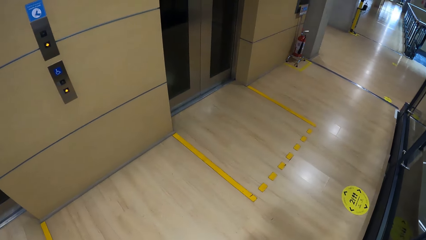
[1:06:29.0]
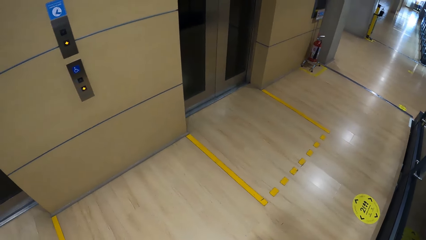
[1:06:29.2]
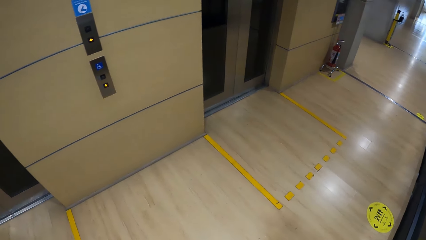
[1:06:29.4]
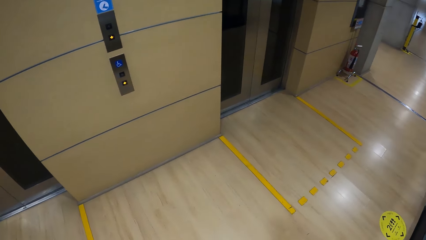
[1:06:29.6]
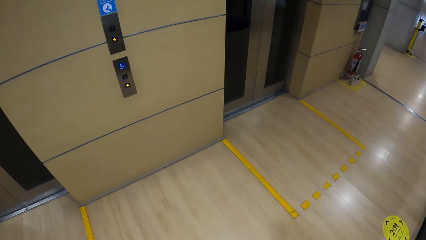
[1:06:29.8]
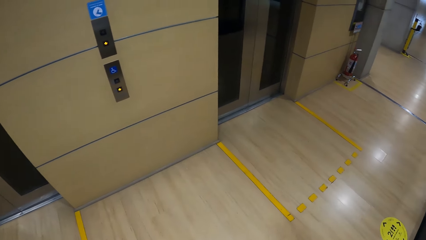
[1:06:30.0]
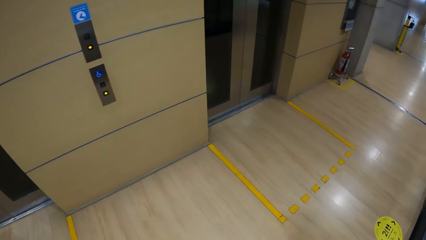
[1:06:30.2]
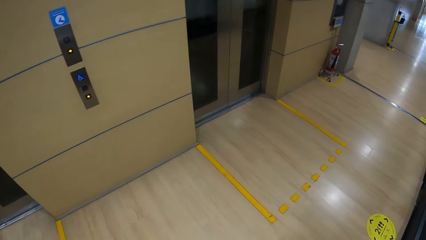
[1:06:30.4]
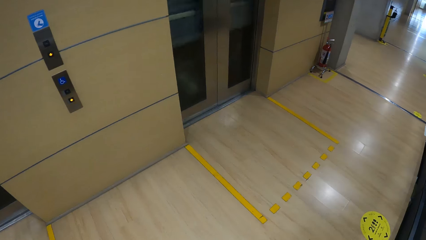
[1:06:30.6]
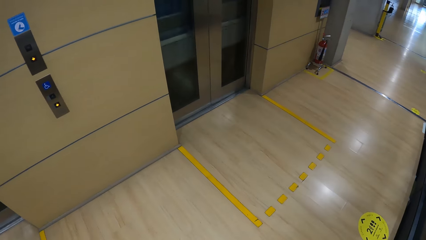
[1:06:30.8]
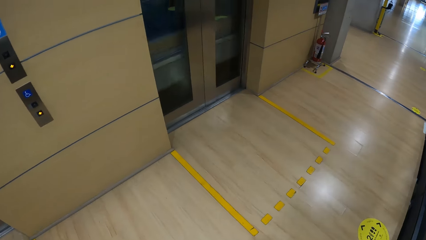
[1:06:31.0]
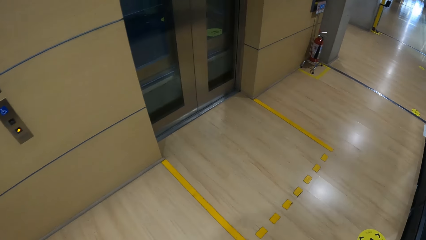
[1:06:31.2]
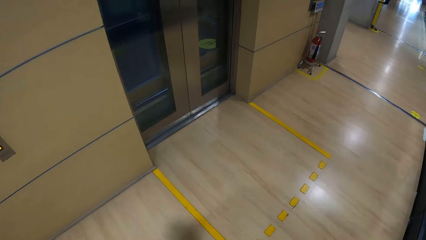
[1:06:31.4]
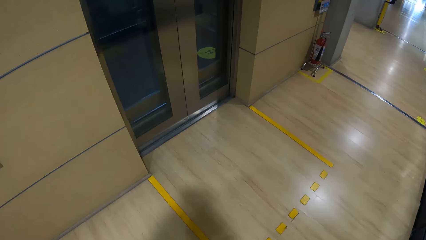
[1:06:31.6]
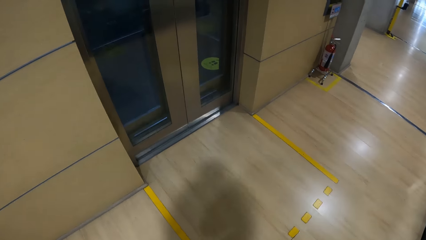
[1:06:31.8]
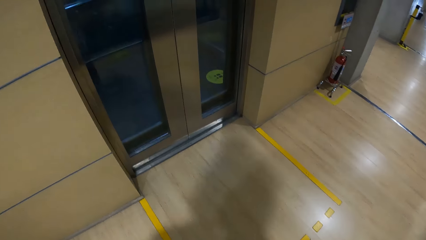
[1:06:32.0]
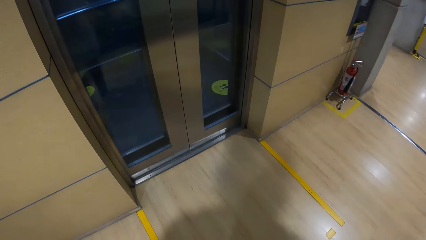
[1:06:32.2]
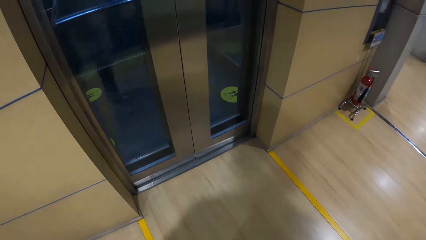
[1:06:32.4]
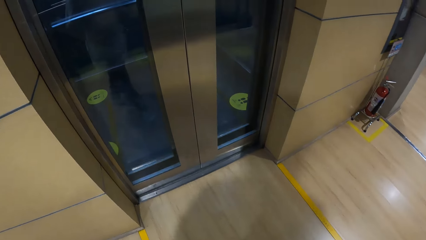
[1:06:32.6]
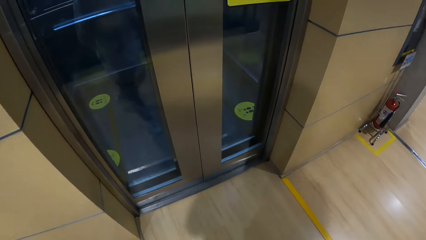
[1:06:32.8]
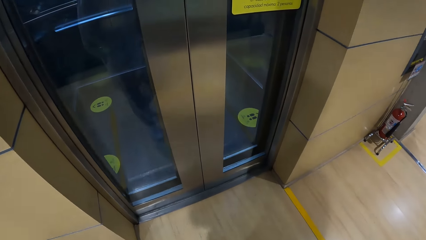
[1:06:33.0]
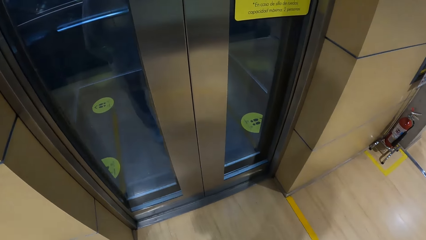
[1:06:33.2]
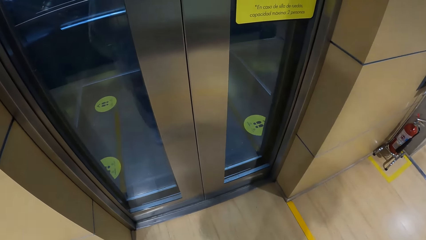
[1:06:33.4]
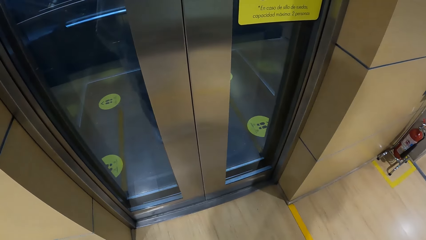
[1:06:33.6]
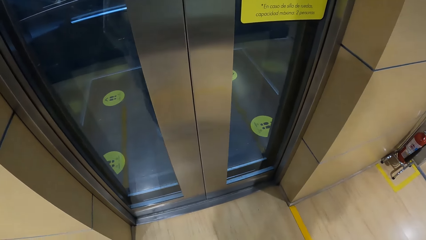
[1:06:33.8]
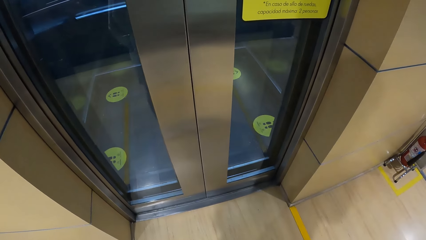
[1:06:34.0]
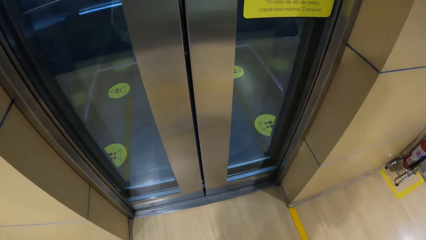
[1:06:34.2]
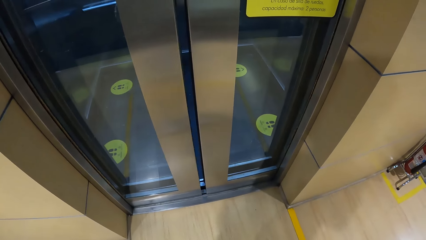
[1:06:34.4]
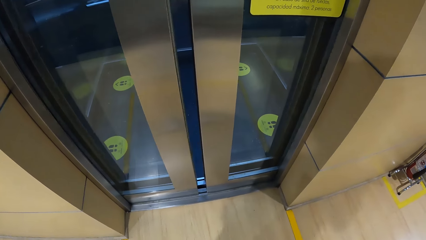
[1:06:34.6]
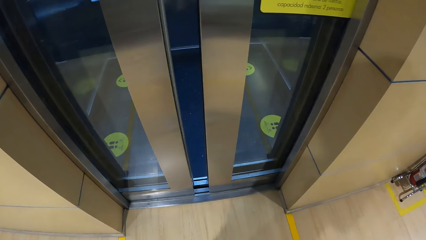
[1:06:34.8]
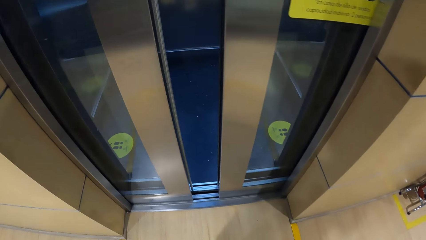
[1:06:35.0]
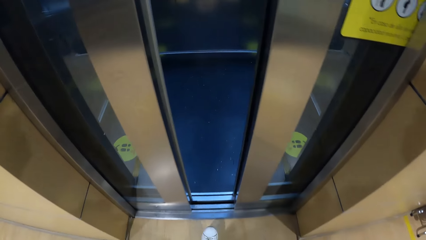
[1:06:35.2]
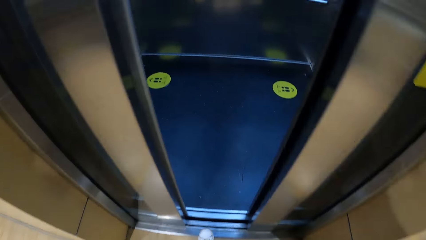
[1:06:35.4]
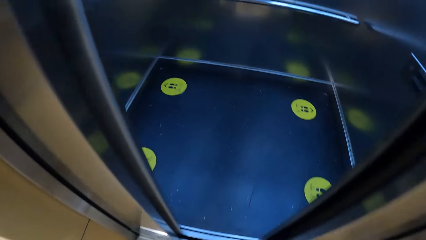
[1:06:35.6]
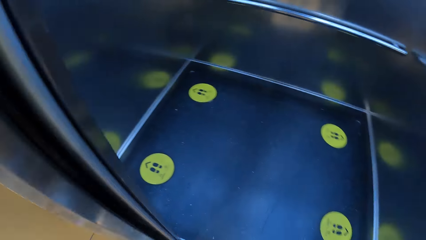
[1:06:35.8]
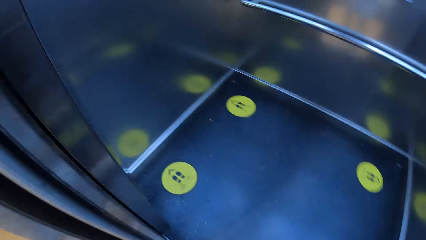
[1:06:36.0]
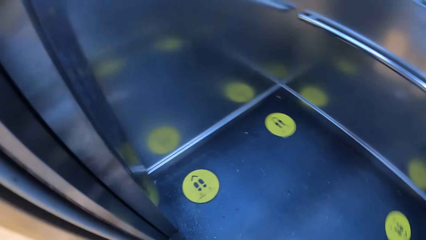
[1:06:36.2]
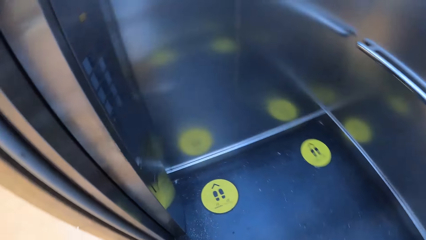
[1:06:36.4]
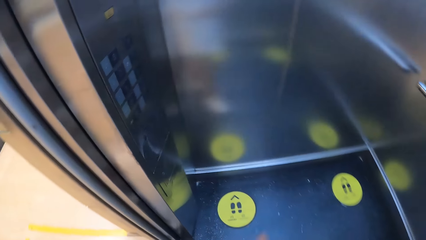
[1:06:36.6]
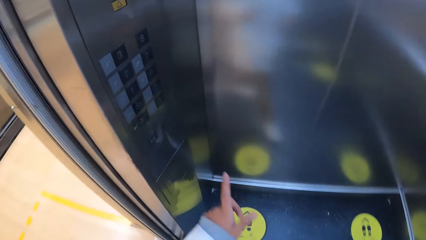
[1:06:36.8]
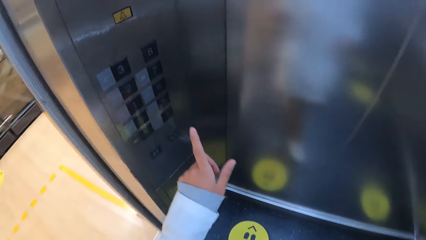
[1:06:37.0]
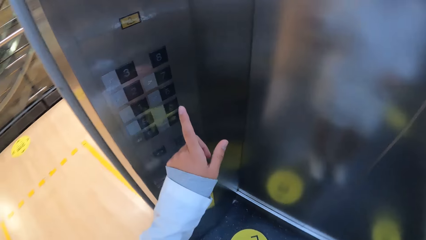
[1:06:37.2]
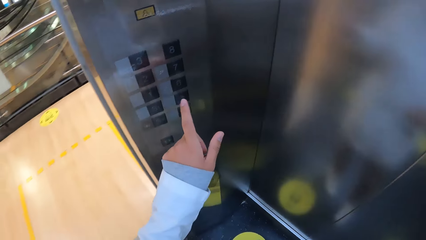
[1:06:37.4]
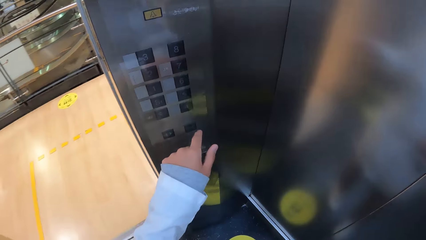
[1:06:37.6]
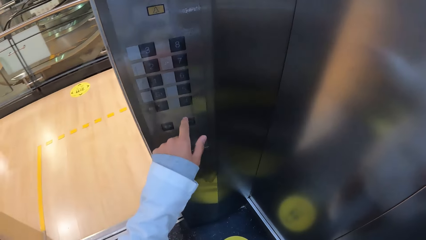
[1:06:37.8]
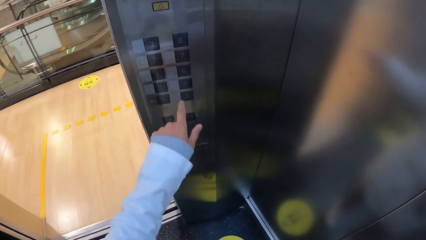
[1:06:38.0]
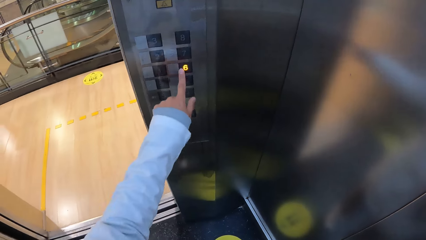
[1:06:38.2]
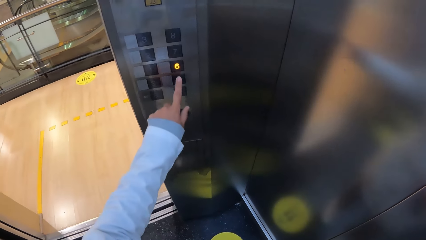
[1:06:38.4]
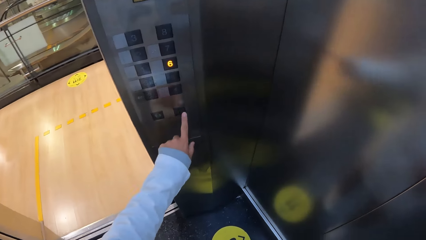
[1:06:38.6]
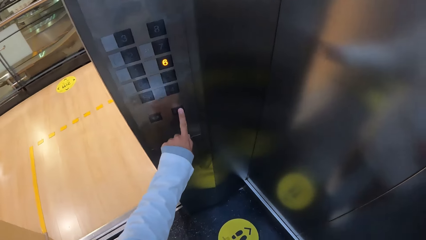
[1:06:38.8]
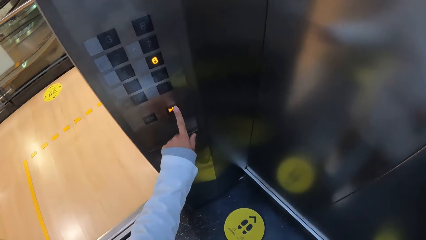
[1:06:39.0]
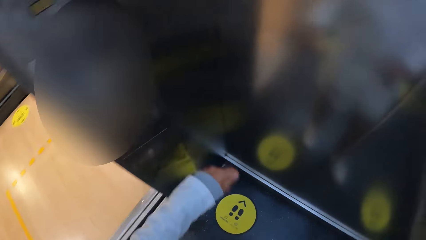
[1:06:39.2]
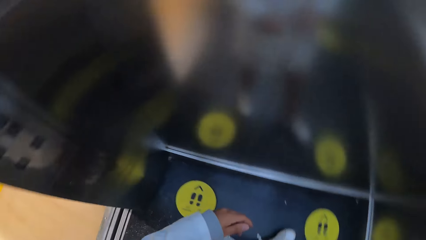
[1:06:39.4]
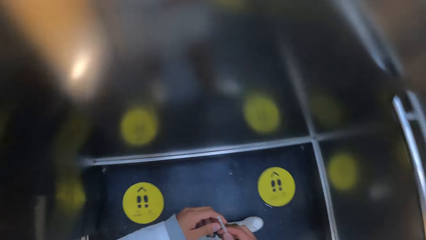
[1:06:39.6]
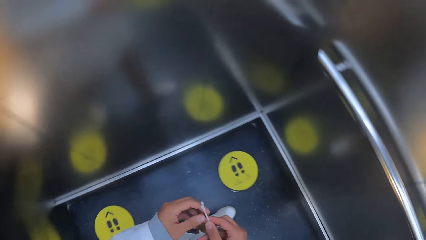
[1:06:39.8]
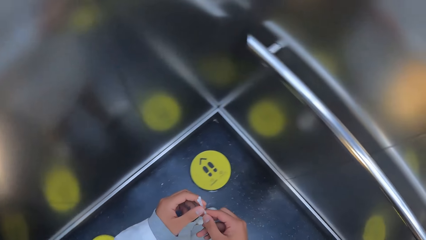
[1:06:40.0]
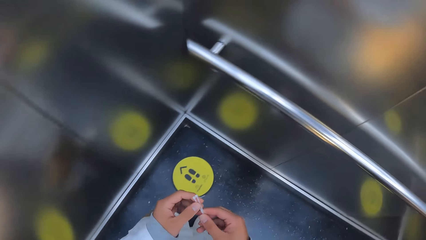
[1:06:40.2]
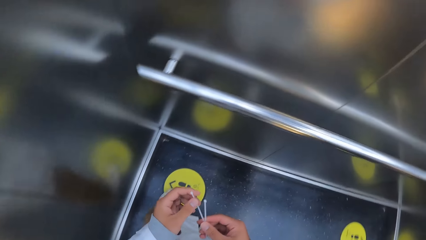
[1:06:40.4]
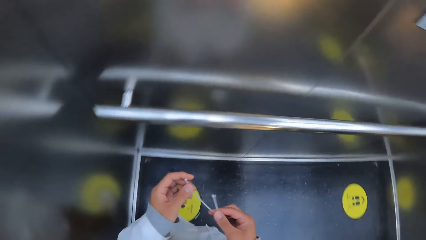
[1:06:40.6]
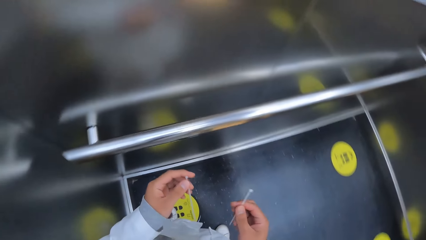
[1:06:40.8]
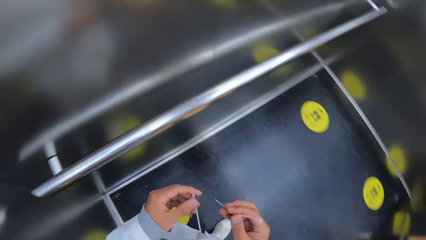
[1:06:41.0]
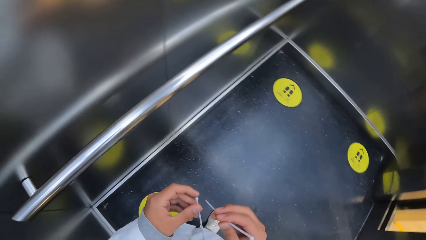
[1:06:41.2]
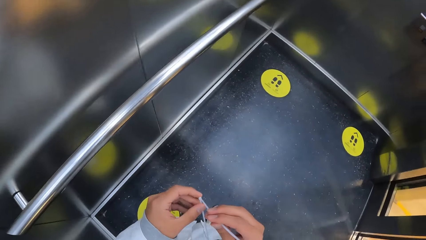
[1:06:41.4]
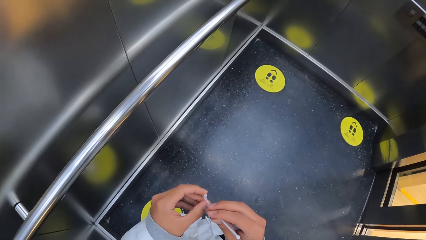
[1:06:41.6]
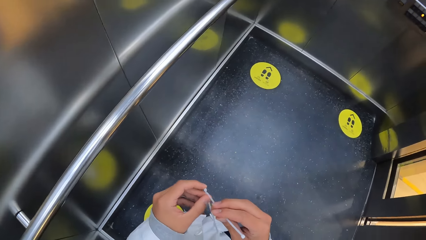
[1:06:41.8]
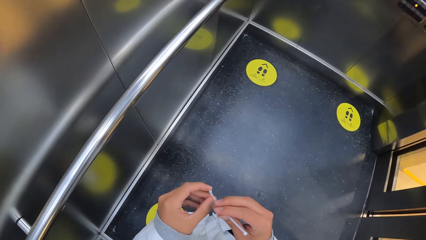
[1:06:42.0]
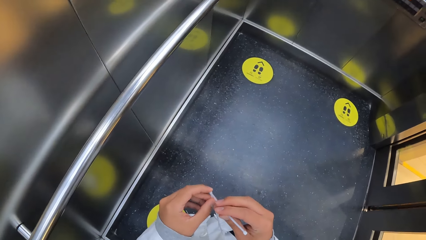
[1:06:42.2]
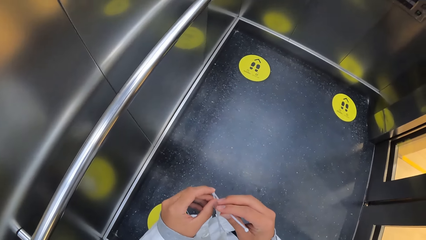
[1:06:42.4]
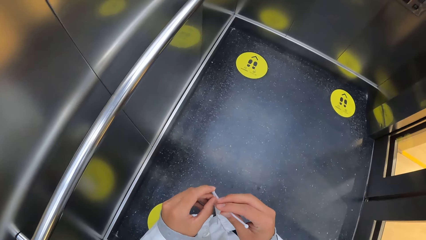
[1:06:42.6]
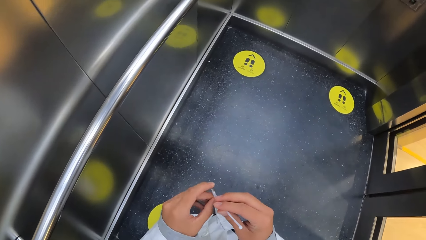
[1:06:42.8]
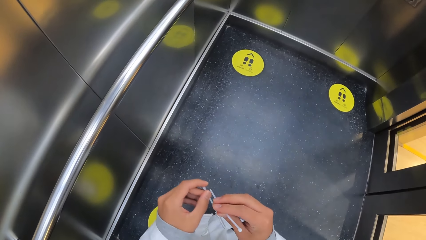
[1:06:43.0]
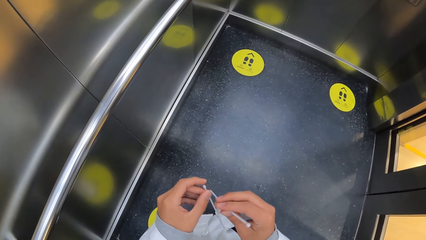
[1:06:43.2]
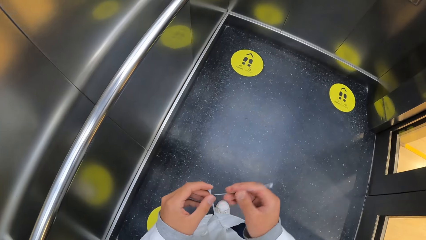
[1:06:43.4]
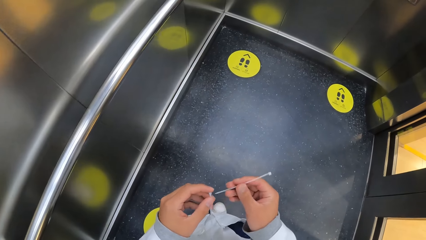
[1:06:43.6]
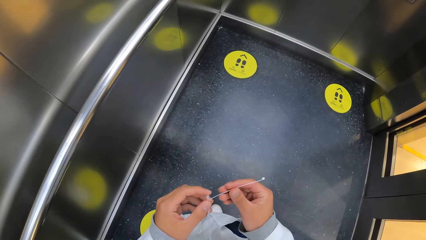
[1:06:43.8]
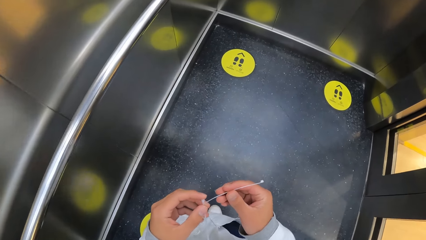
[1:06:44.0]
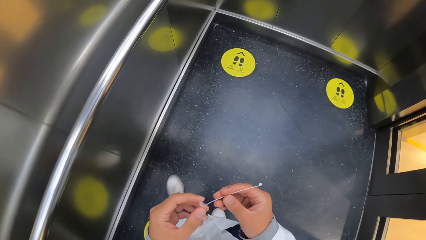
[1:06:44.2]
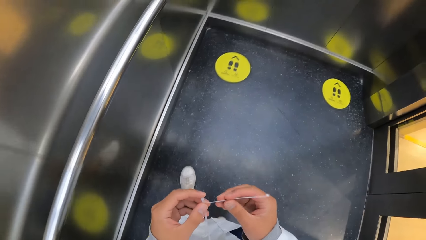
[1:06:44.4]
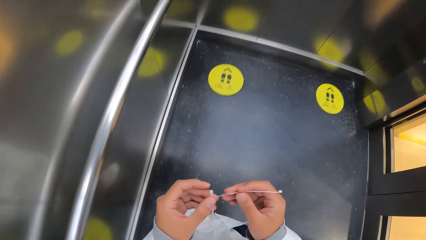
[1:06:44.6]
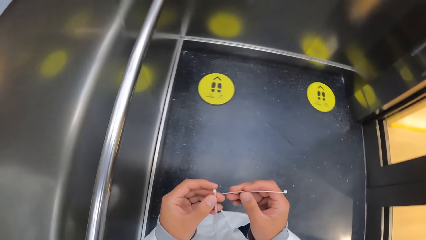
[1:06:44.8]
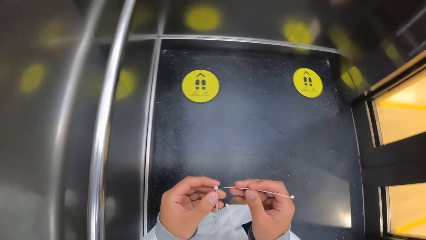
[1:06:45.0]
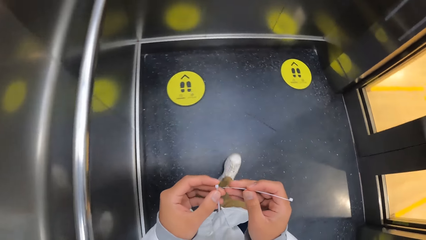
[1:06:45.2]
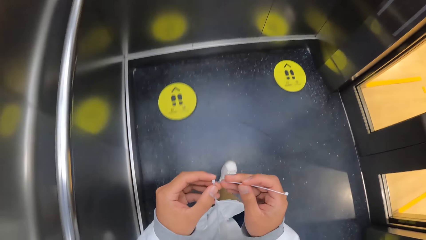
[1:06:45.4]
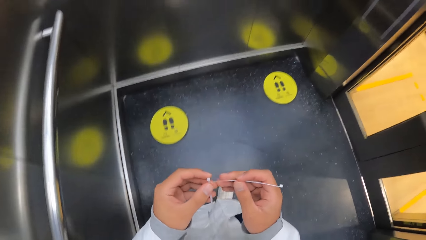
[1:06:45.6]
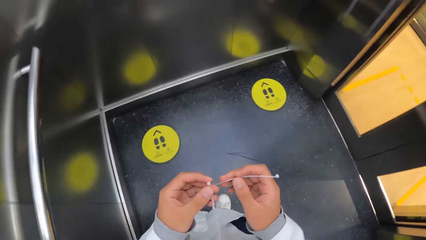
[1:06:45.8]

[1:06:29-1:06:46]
The camera wearer walks into the elevator. He pushes an elevator button with his left hand. He pushes the elevator button with his left hand again. He holds the plastic hand tag strings or cable ties with both hands. He fixes the cable ties on the hand.
